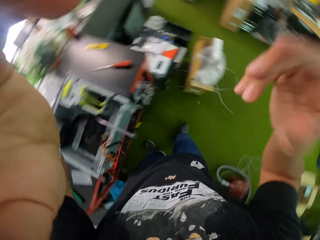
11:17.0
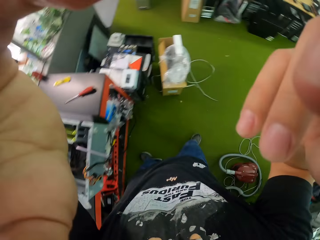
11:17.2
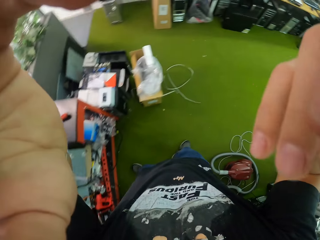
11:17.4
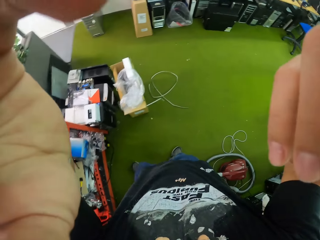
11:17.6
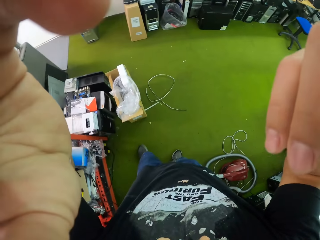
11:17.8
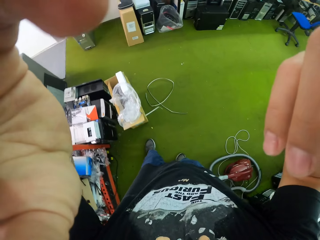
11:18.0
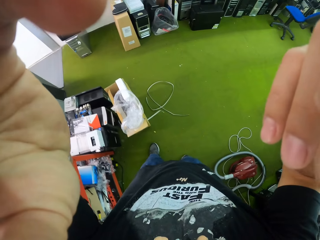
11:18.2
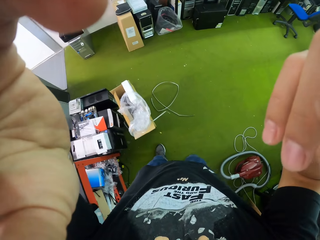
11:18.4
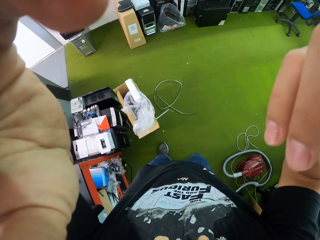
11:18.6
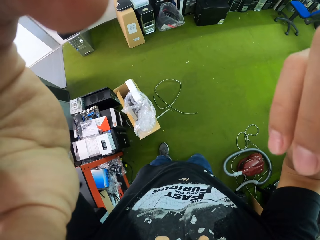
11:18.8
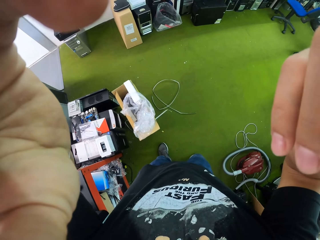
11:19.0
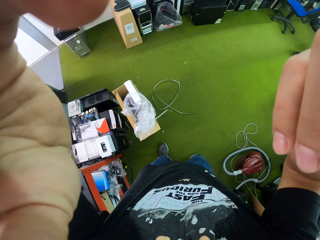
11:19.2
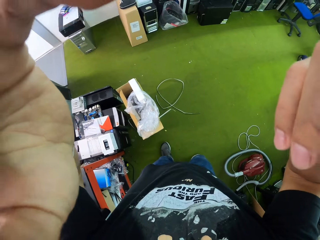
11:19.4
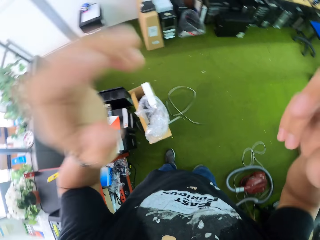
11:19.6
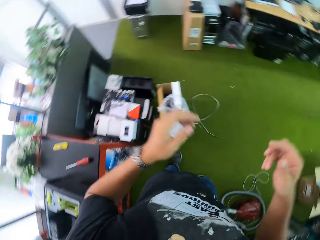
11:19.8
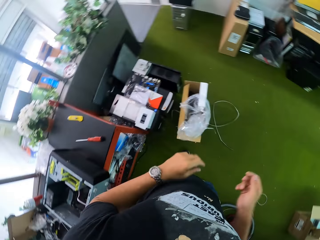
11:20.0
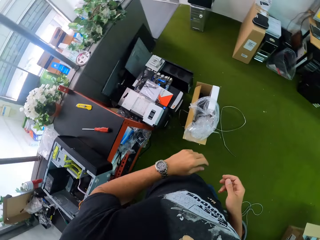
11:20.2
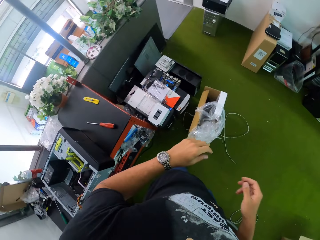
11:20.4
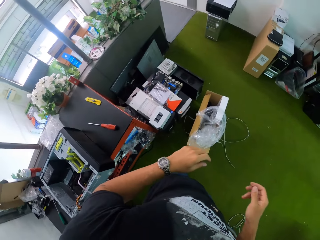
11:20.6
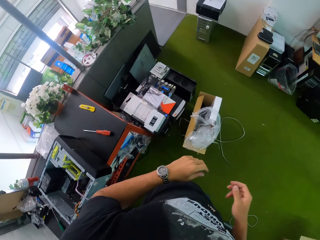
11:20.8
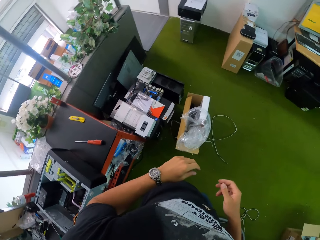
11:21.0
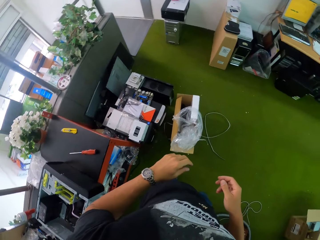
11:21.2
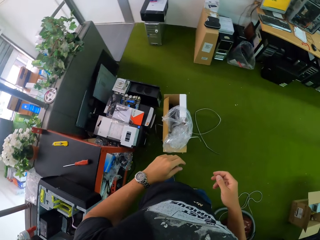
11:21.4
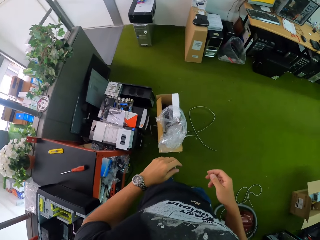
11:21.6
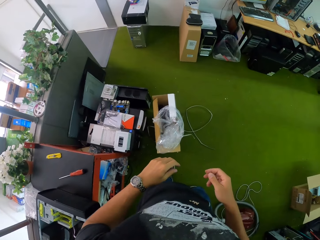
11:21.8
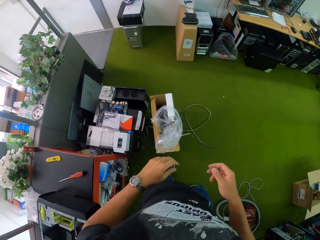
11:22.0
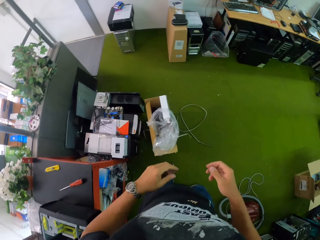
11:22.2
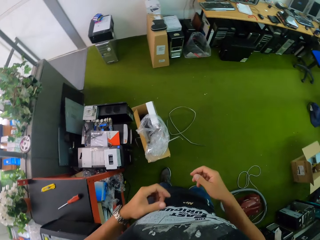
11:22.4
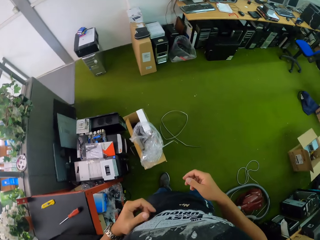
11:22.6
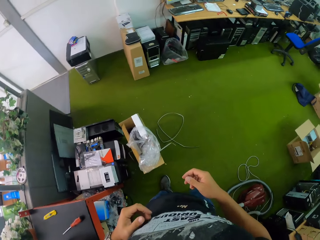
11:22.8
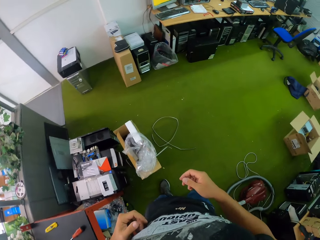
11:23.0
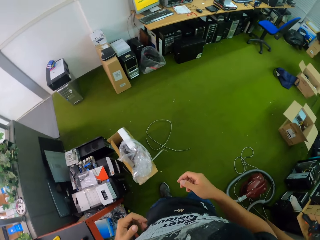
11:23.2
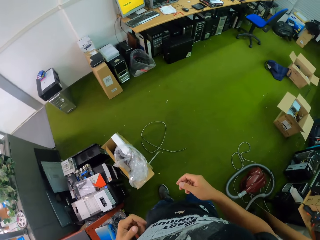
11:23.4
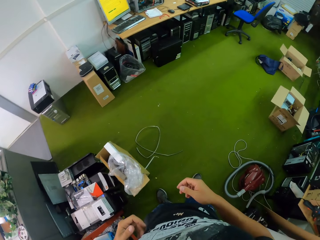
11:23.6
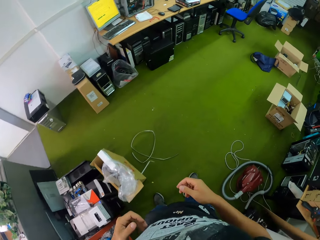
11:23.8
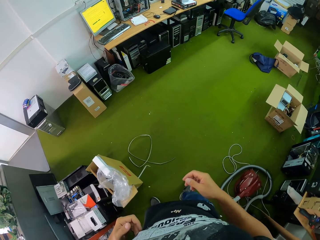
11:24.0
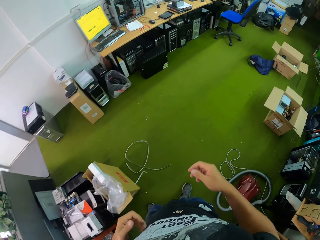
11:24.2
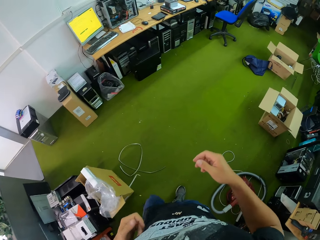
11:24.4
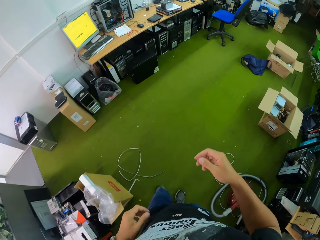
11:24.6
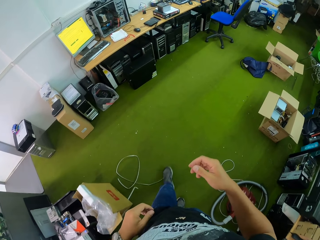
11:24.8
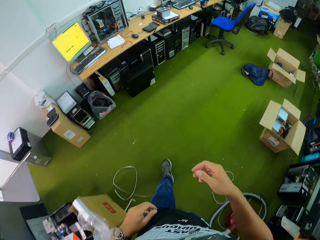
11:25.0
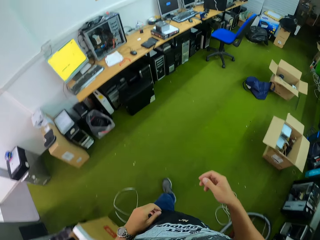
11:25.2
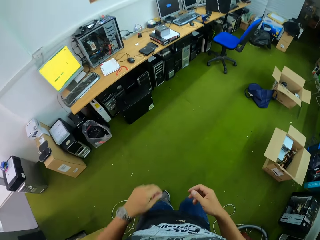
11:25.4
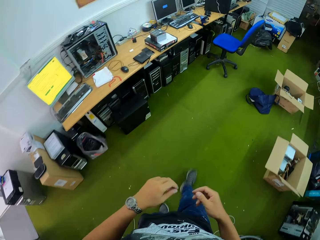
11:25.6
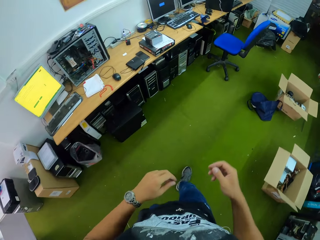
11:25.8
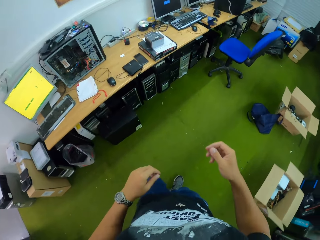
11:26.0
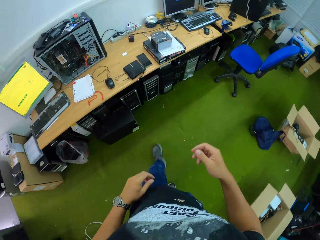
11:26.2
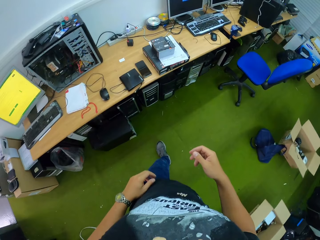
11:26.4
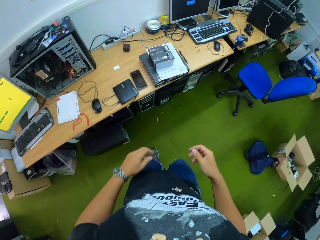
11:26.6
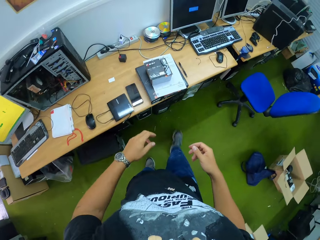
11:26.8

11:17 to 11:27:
The camera wearer holds the camera on his head with his left hand. He raises the right hand. He adjusts the camera on his head with both hands. He lowers the hands. He scratches his body with his left hand. He walks to a table.

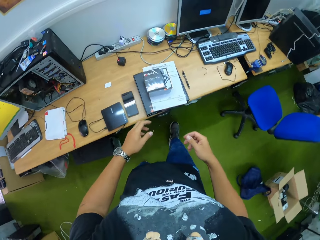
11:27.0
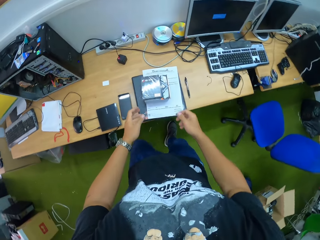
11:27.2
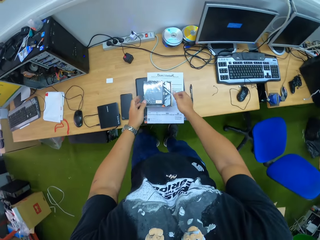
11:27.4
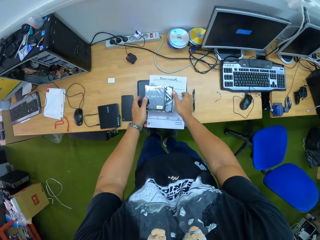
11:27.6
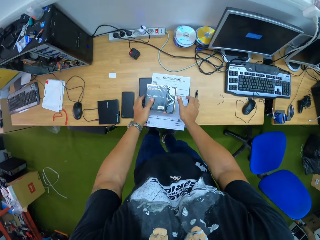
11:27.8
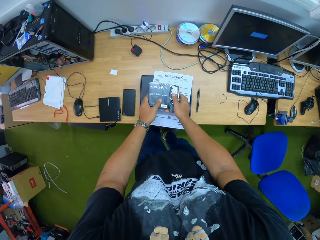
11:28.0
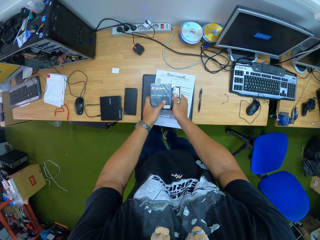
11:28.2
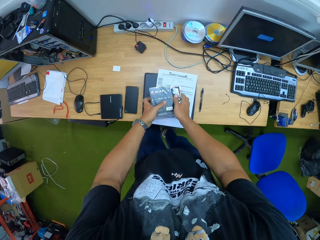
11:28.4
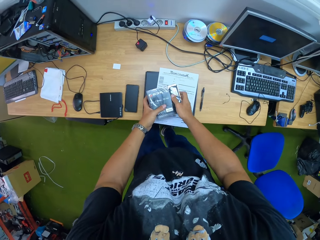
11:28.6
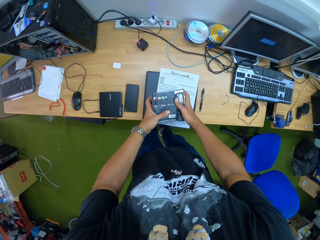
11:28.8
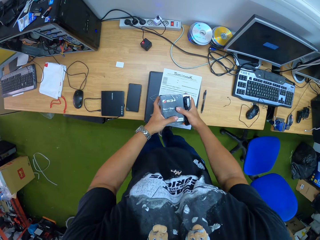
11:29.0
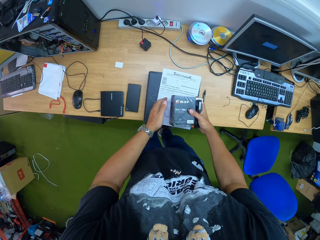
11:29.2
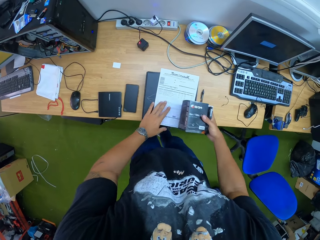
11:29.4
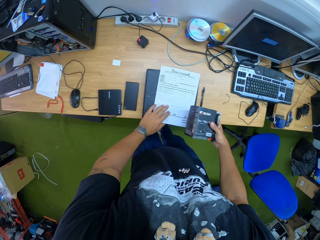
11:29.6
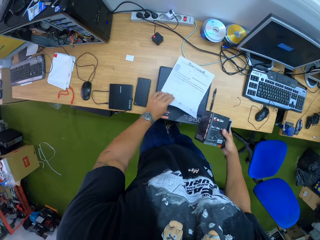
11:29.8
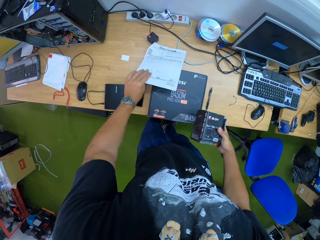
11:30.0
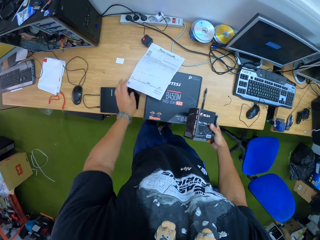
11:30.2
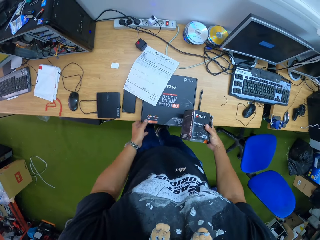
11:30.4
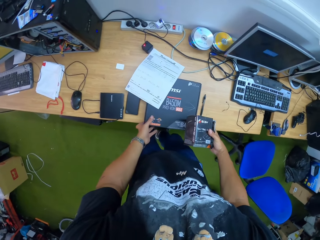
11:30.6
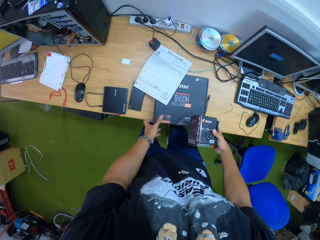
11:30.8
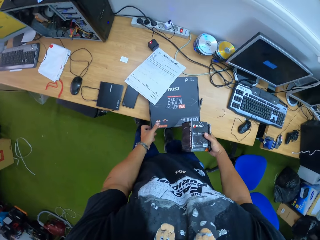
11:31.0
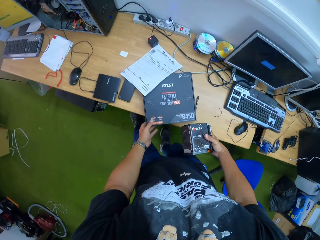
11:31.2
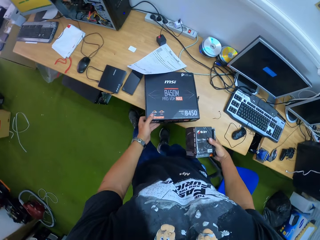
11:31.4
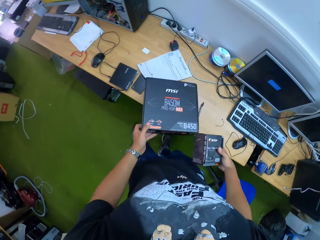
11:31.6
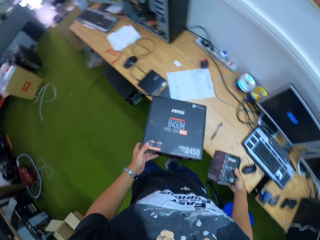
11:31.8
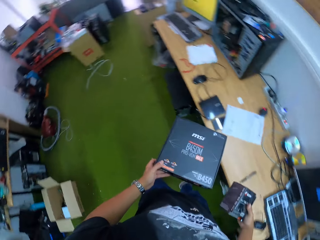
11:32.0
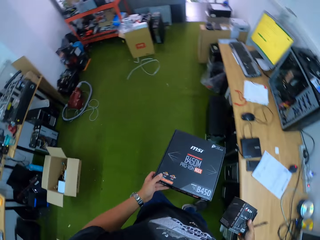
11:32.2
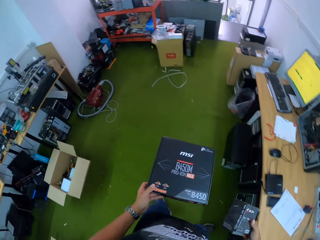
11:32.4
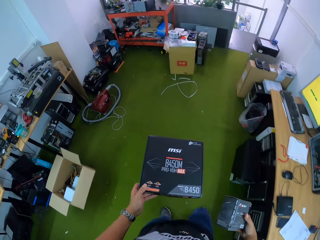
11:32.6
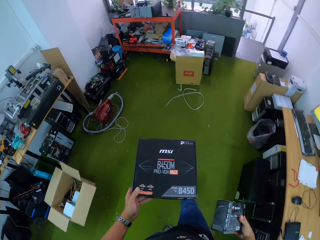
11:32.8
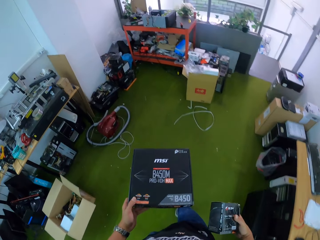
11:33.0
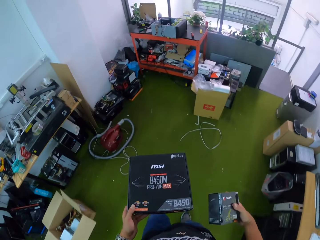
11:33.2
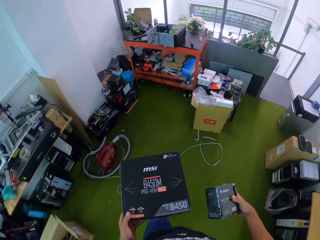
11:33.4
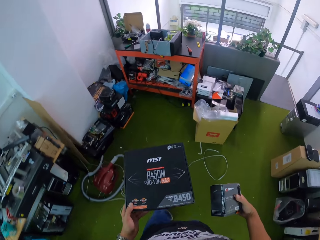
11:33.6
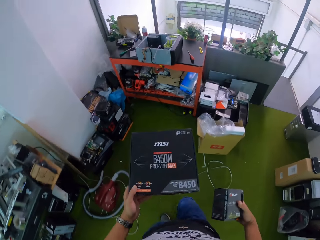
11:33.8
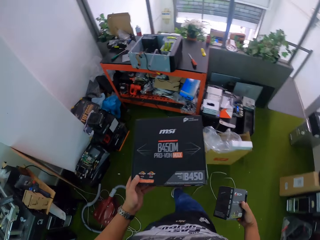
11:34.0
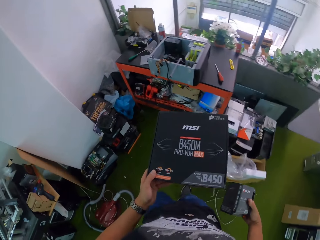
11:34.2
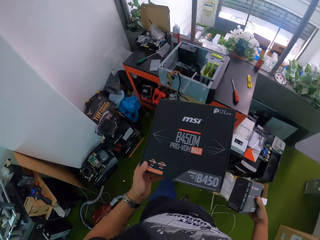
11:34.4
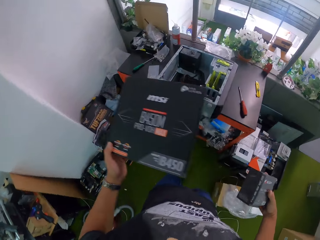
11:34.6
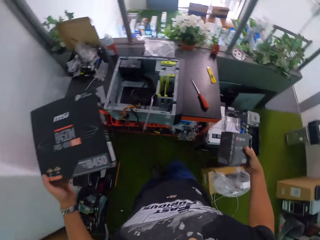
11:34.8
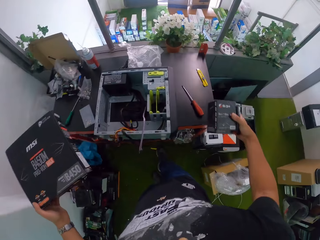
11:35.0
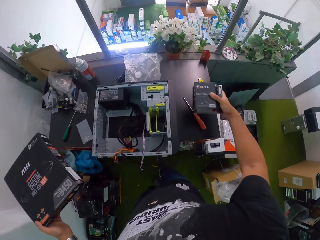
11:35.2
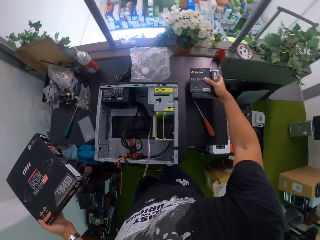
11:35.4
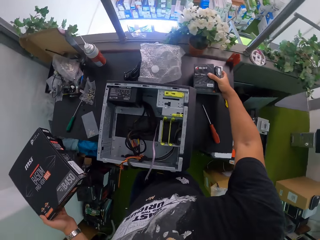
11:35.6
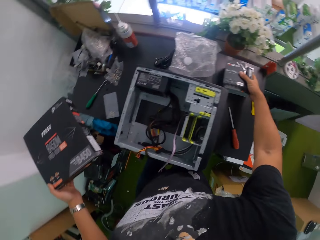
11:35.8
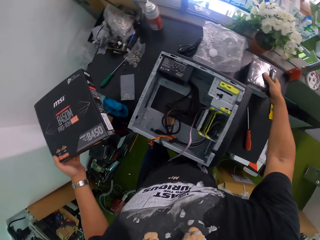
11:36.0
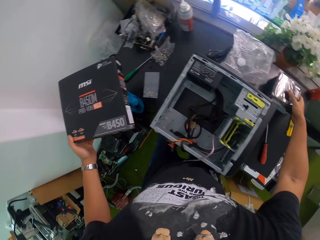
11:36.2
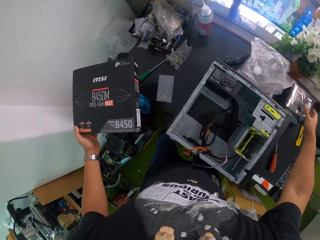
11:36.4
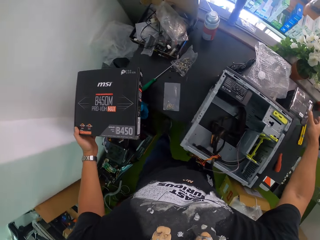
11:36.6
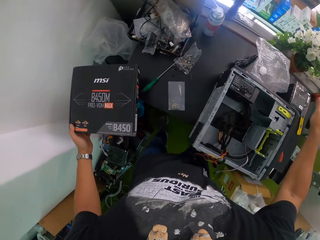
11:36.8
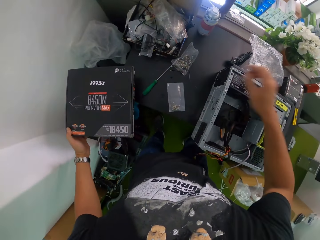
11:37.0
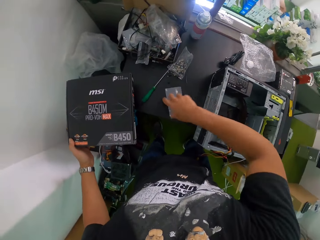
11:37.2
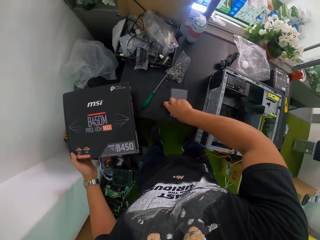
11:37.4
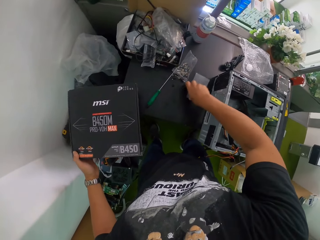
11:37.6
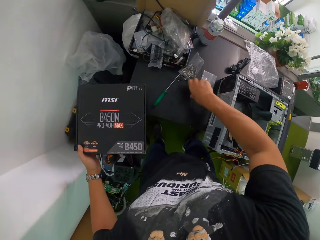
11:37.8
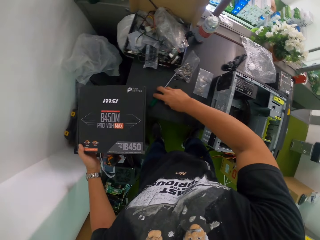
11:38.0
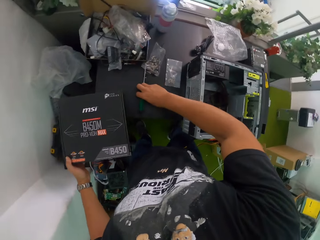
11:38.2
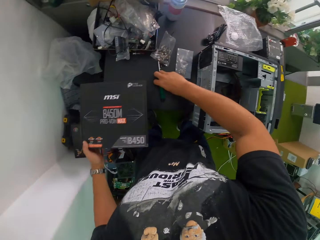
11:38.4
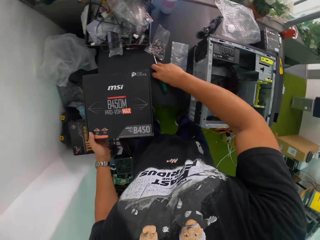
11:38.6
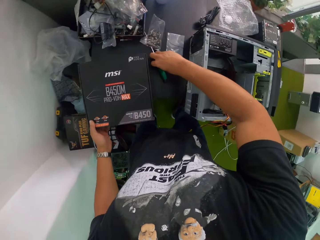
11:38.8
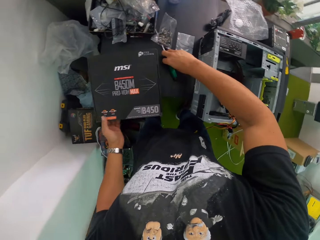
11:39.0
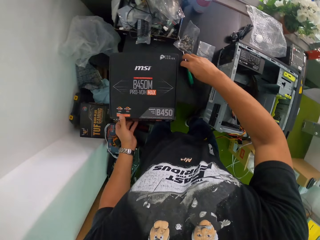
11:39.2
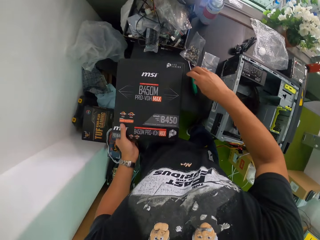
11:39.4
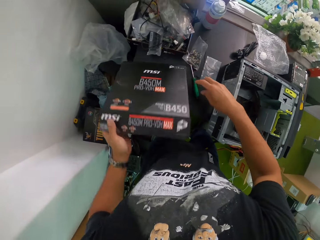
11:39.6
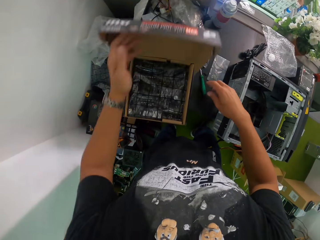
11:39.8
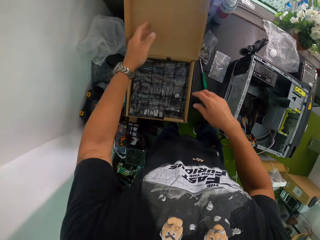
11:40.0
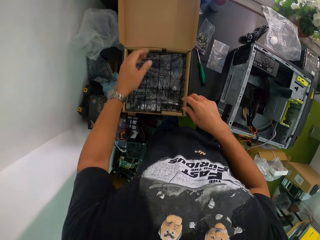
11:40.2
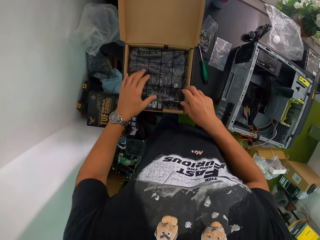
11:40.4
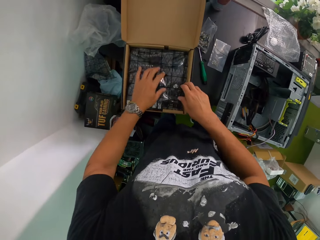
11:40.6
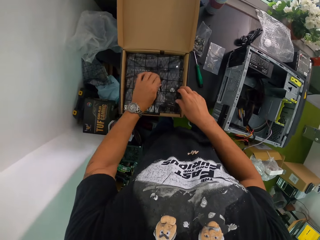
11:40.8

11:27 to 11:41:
The camera wearer touches a box. He picks up the box from the table with both hands. He holds the box with his right hand. He moves a paper from the table with his left hand. He picks up another box from the table with his left hand. He carries the boxes on both hands. He walks to the table. He drops the box on the table from his right hand. He holds the box with the left hand. He moves the plastic on the table with his right hand. He moves a screwdriver on the table with his right hand. He drops the box on the table from his right hand. He opens the box with his left hand. He places his right hand on the box.
